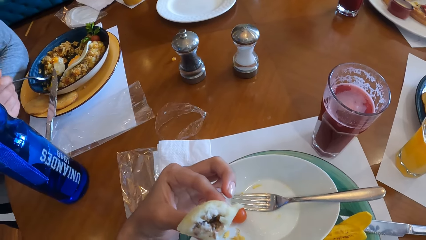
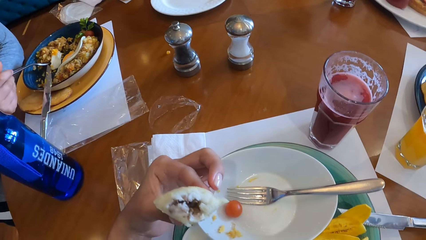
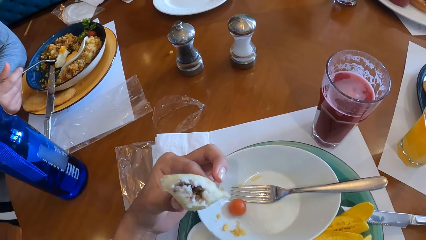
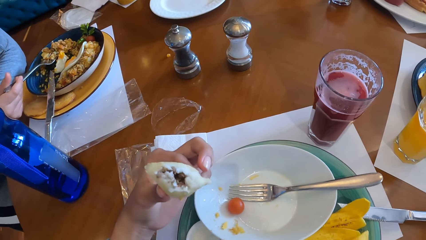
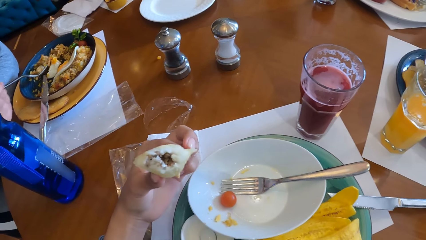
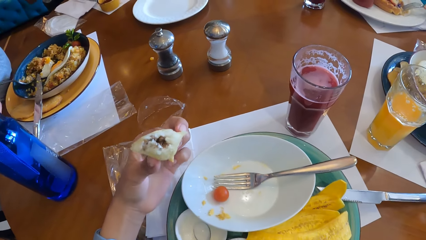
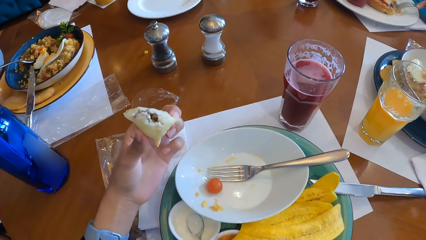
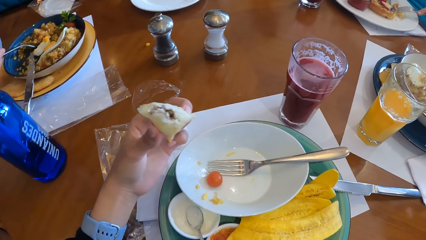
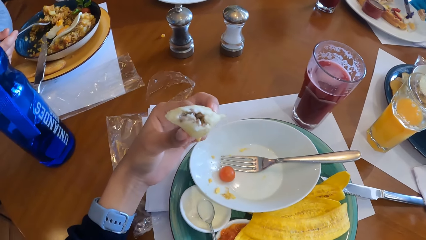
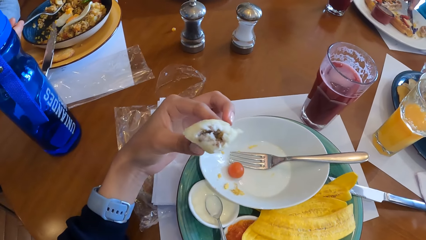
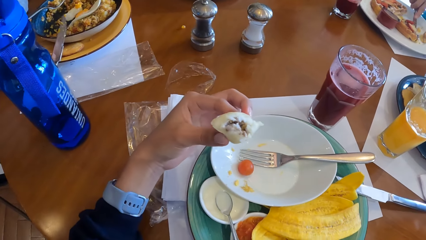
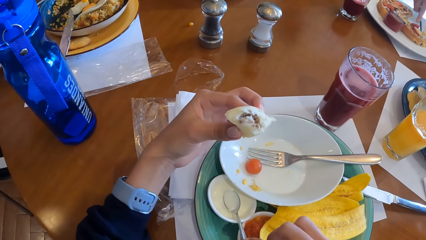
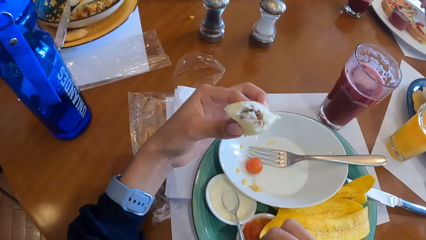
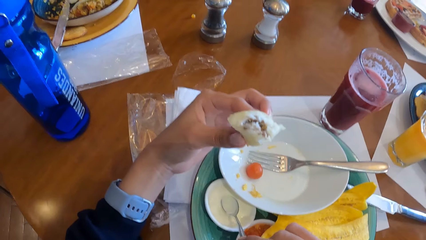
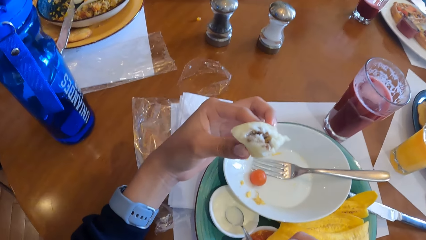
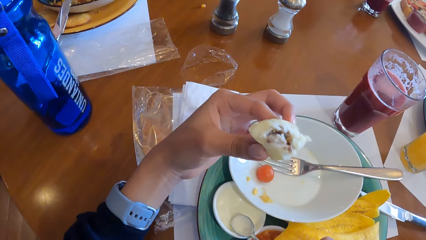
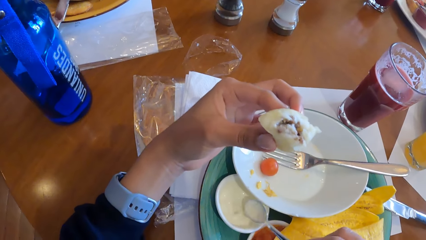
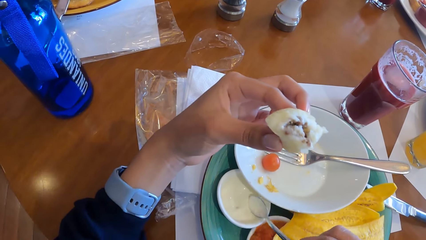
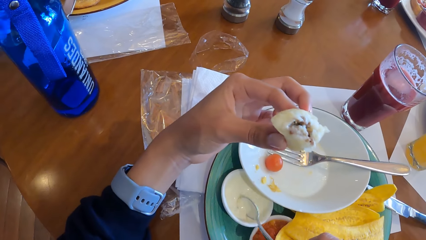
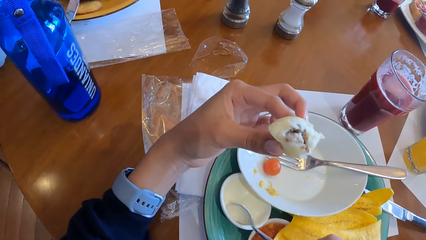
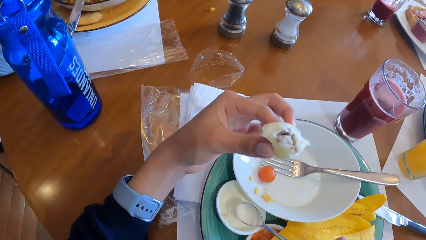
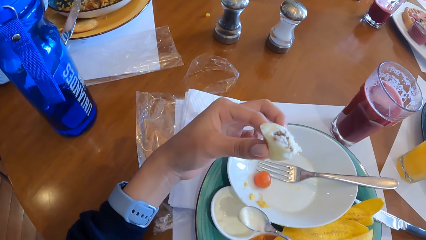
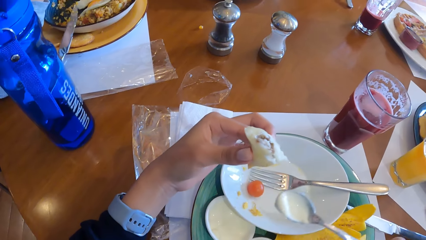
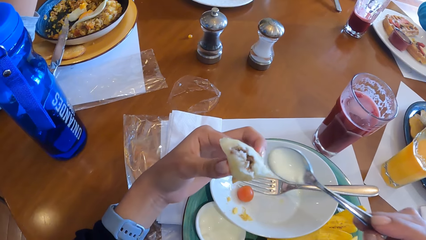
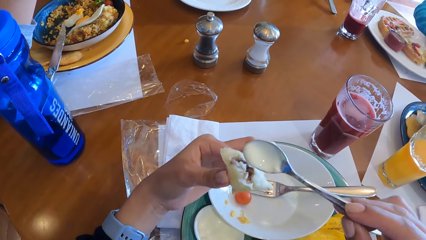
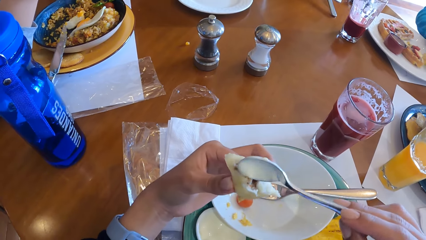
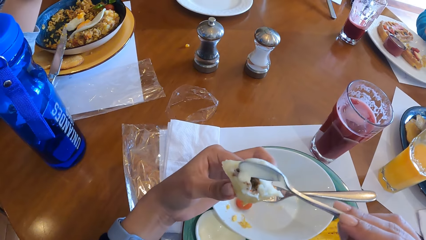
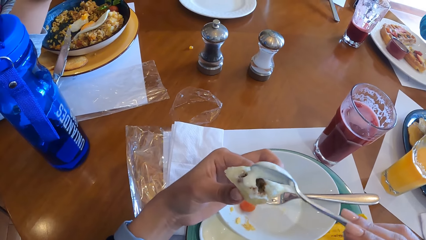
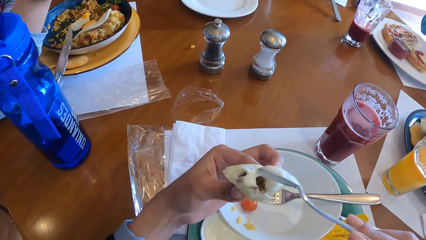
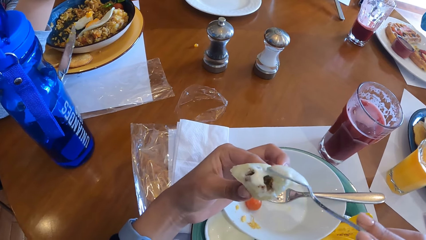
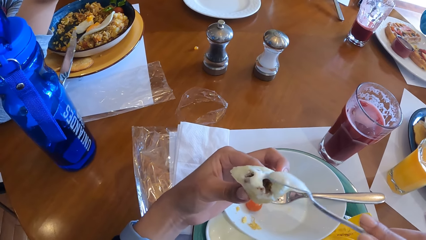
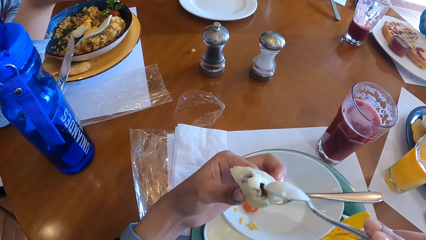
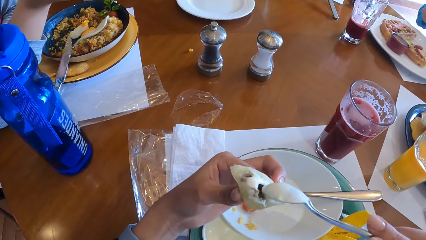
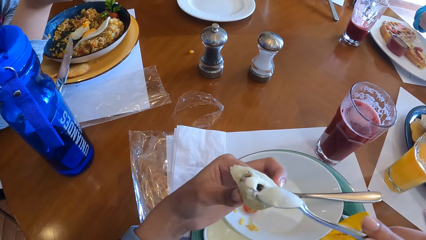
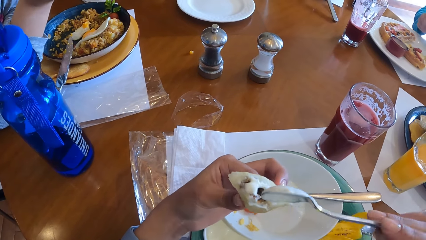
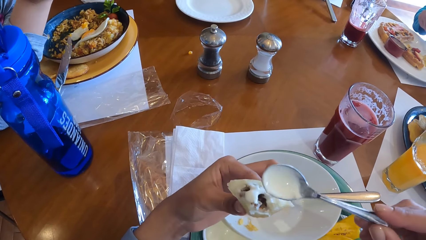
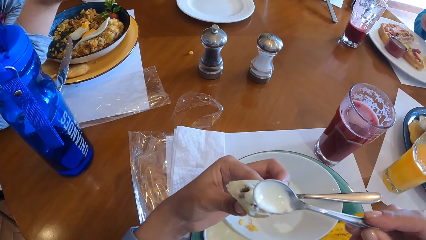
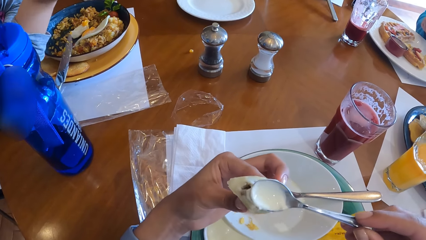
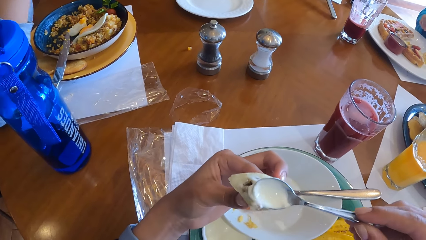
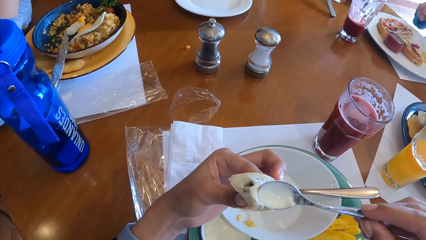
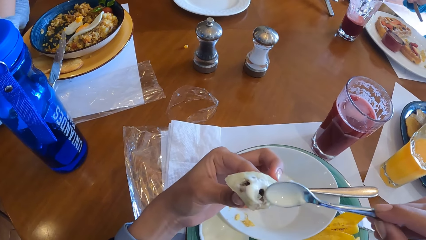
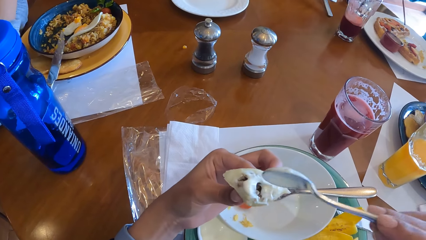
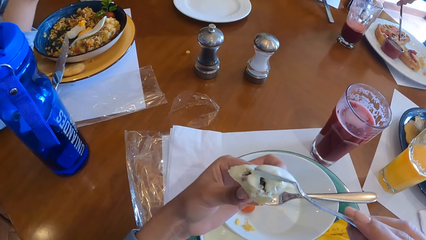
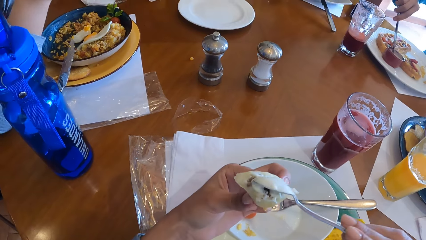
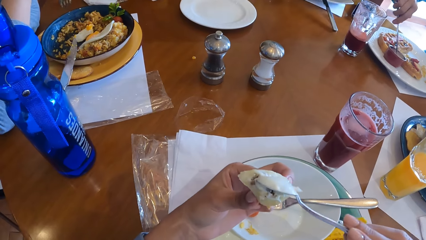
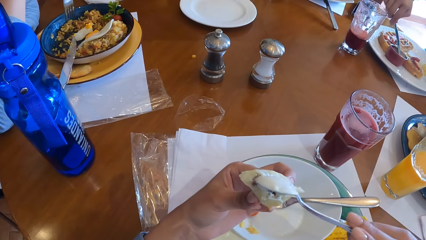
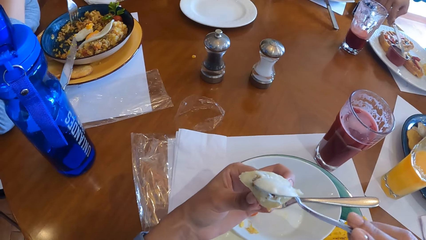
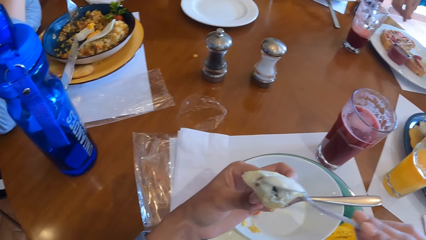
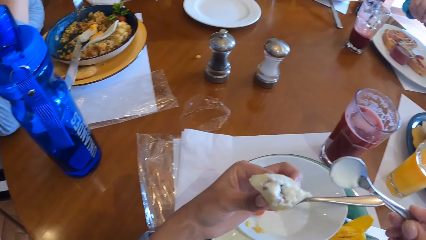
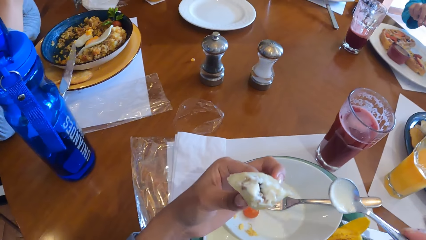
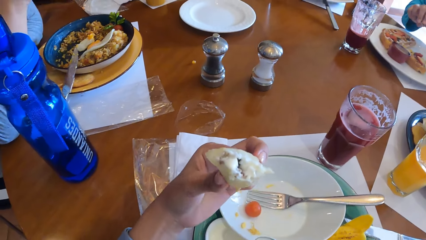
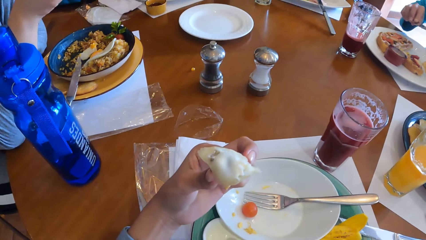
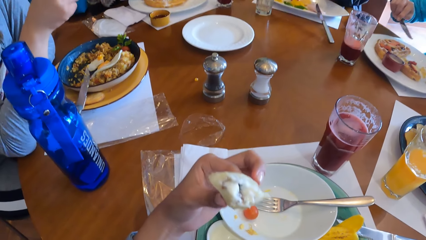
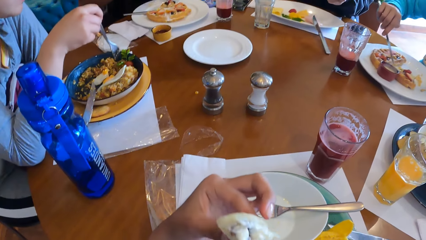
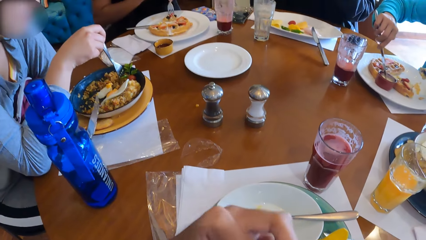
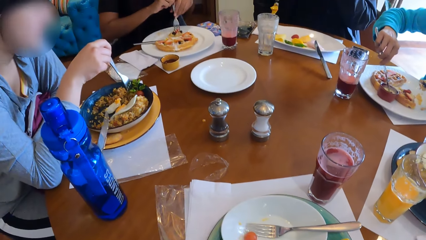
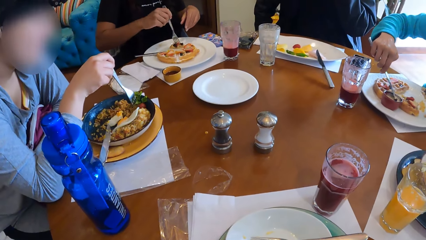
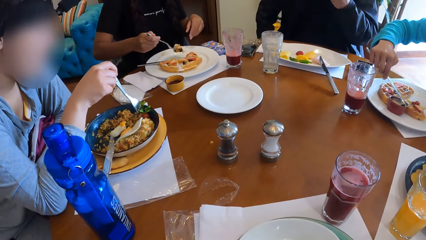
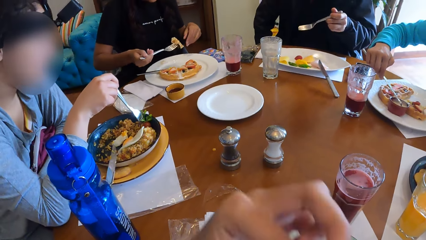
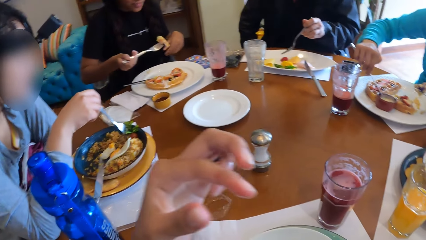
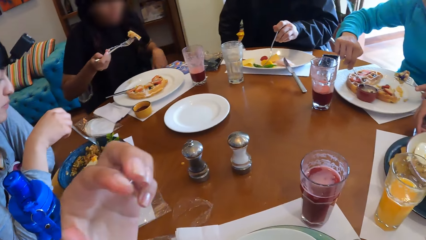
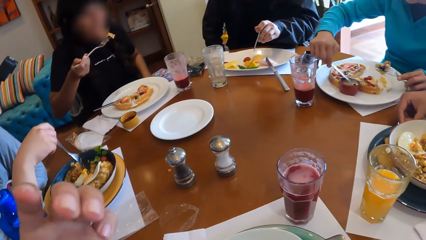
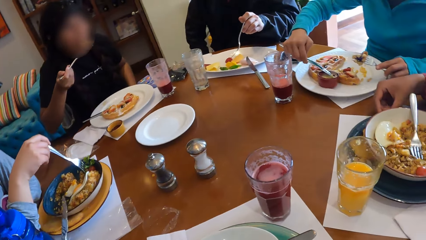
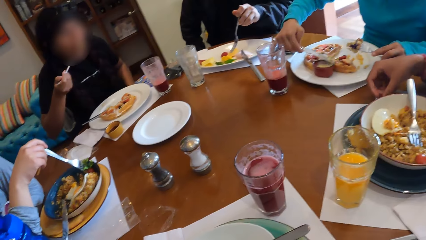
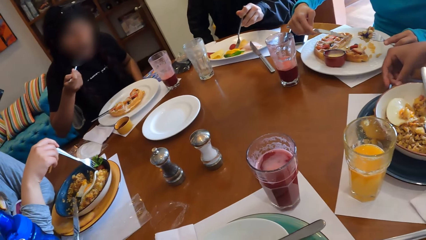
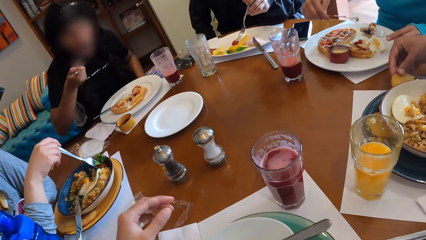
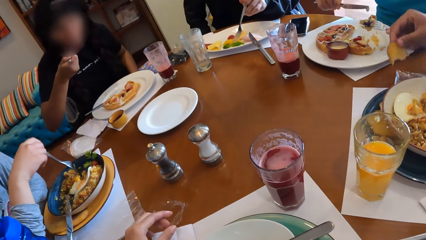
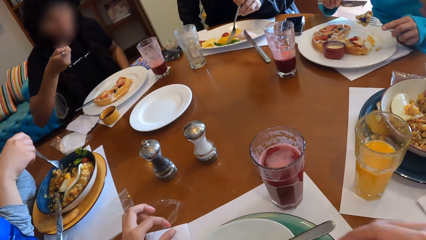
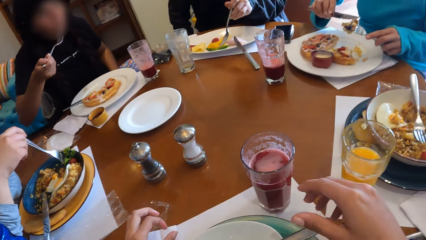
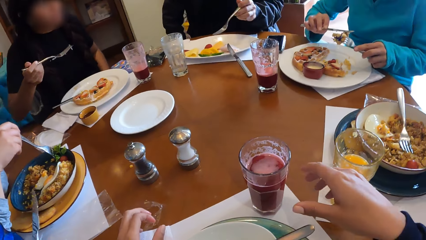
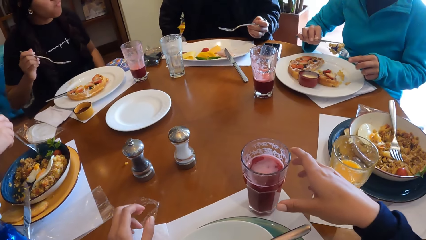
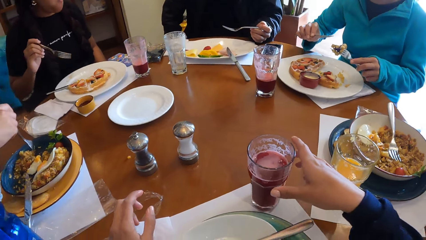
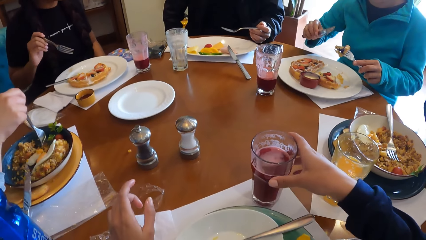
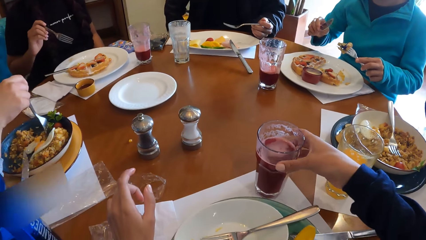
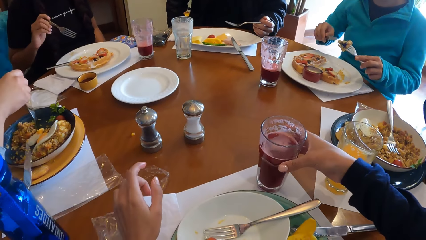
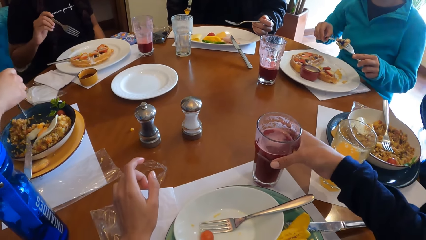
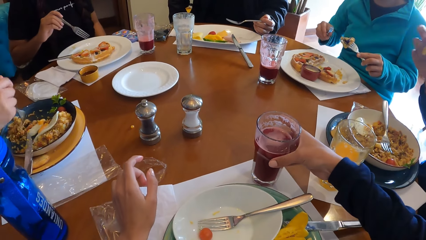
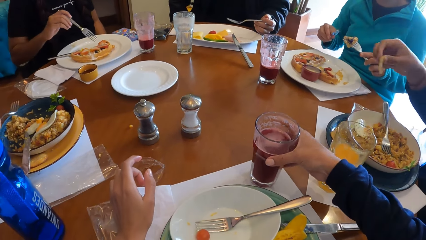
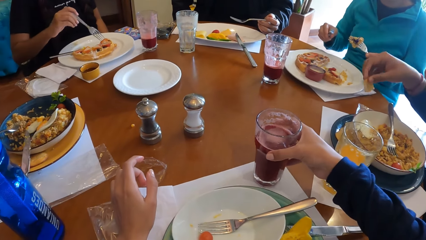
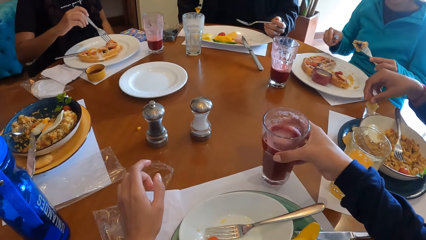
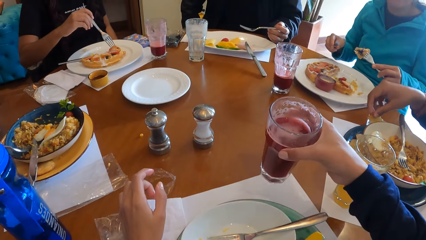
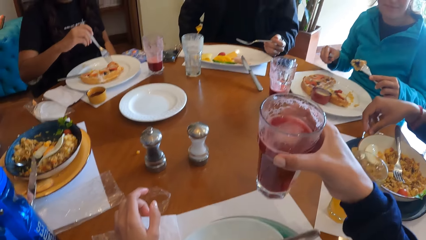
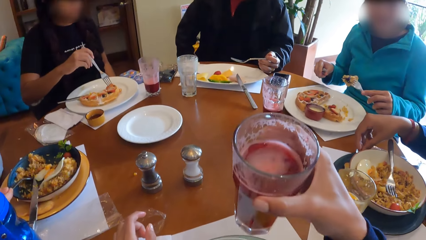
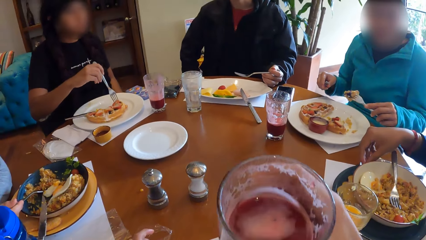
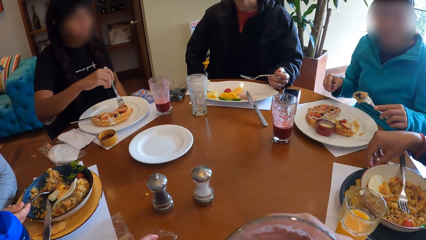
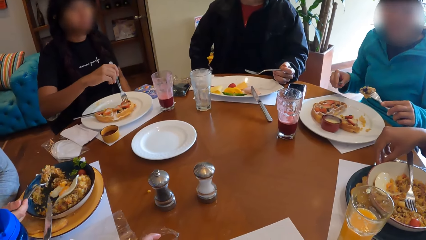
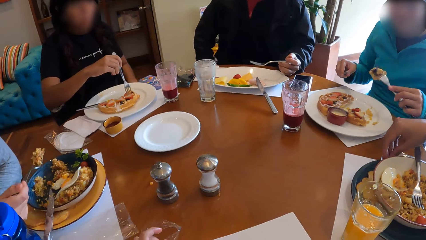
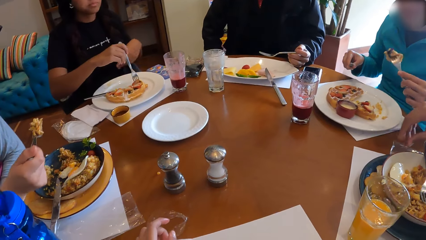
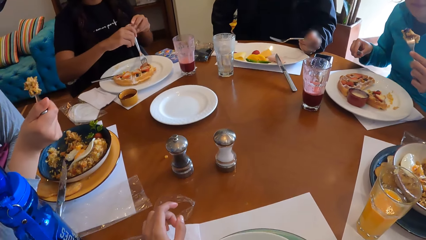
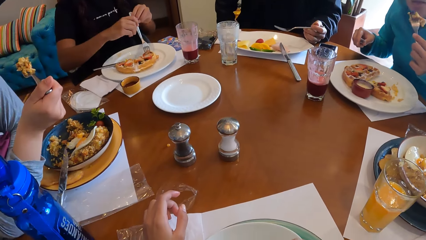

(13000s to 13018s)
A lady scoops food from a plate with a spoon. A man scoops pizza on the plate with a dinner knife and fork. The camera wearer picks up the spoon from the plate with her right hand. She scoops cream from the sauce plate with the spoon in her right hand. She adds cream to the pie with the spoon in her right hand. The man scoops something from a dish on the table with the dinner knife. The camera wearer drops the spoon in the plate. She eats the pie in her left hand. Another lady scoops pizza from the plate with a fork. The first lady stirs food in the plate with the fork. Another man scoops food from the plate with the spoon. The first man scoops cream from a container on the table with the dinner knife. The other lady eats food in the spoon. A third man picks a banana crisp from a tray on the table. The first man pours cream on food in the spoon. The camera wearer picks up a cup of juice from the table with her right hand. The third man drops the crisp piece left on the plate. The first lady scoops food from the plate with the spoon. The other lady scoops pizza on the plate with a fork spoon. The camera wearer drinks from the juice in her right hand.
